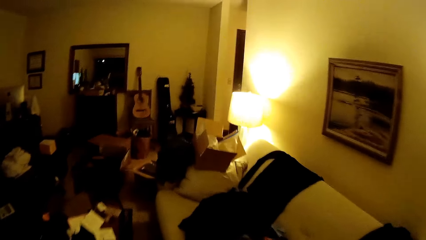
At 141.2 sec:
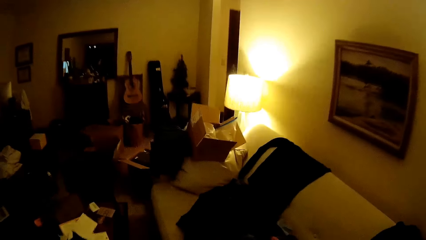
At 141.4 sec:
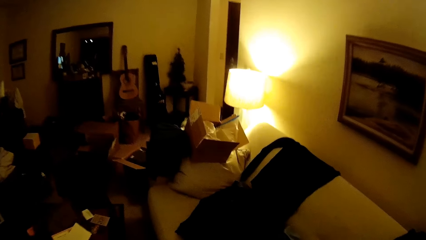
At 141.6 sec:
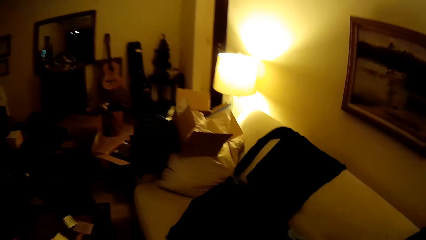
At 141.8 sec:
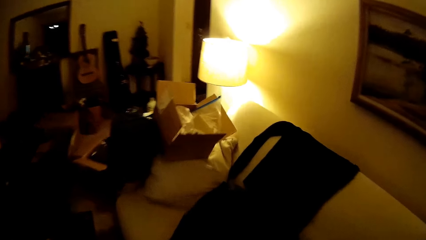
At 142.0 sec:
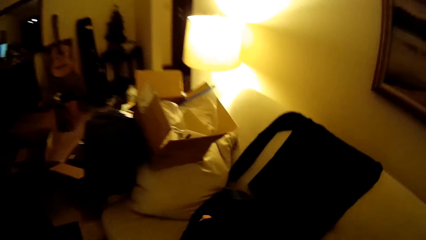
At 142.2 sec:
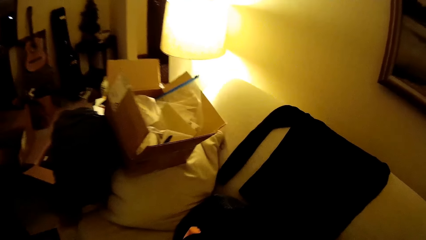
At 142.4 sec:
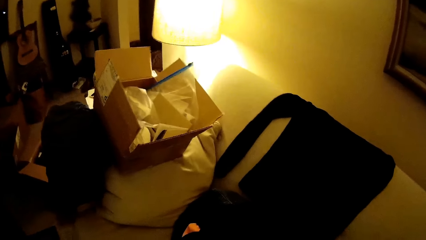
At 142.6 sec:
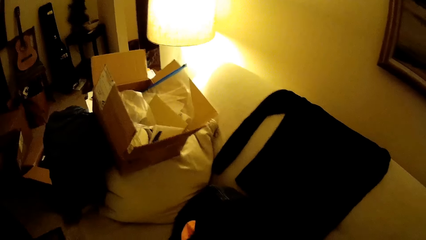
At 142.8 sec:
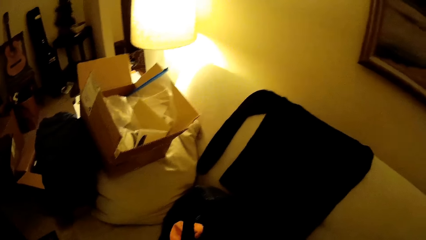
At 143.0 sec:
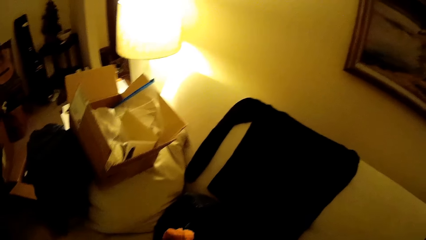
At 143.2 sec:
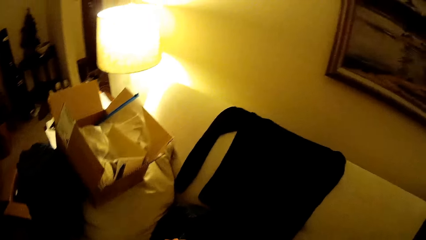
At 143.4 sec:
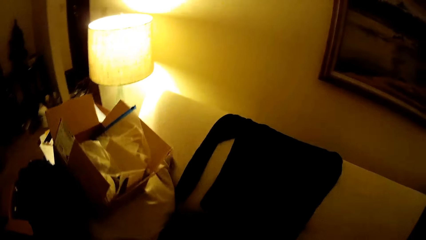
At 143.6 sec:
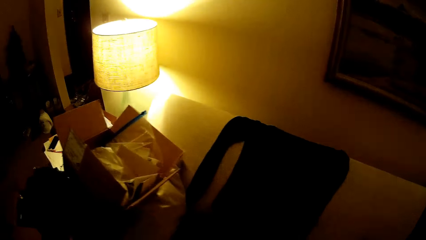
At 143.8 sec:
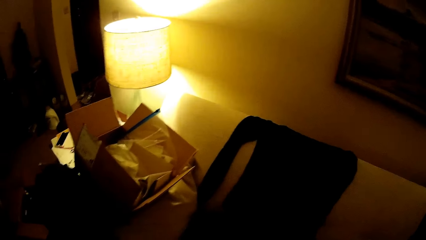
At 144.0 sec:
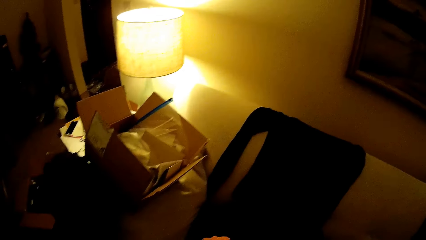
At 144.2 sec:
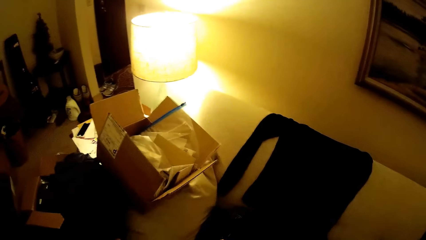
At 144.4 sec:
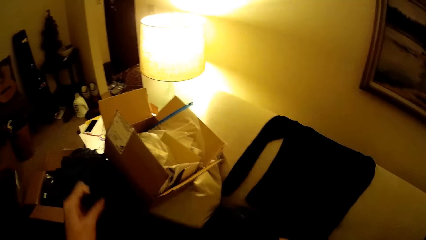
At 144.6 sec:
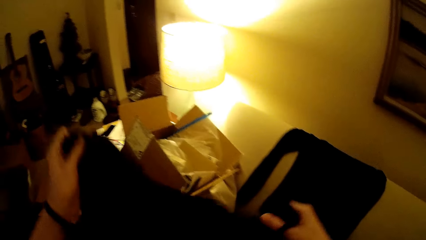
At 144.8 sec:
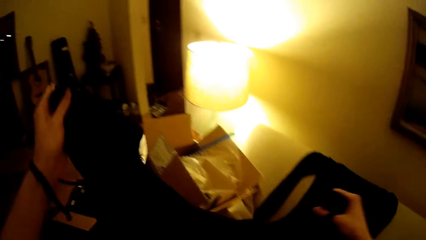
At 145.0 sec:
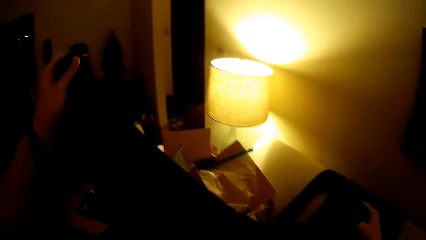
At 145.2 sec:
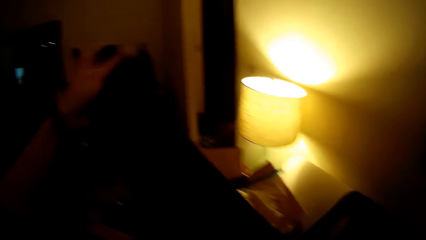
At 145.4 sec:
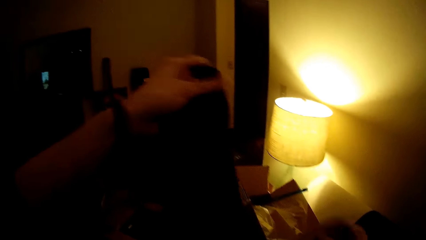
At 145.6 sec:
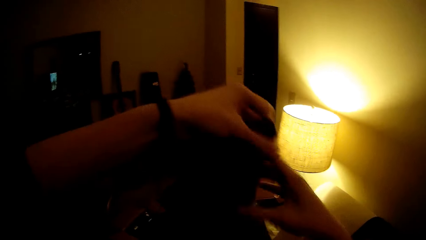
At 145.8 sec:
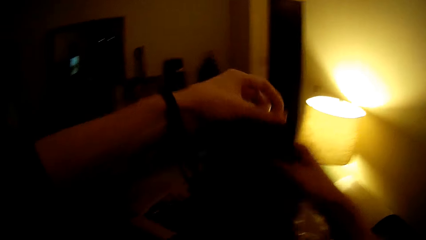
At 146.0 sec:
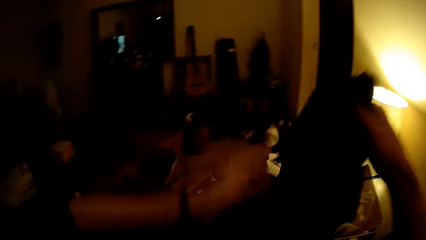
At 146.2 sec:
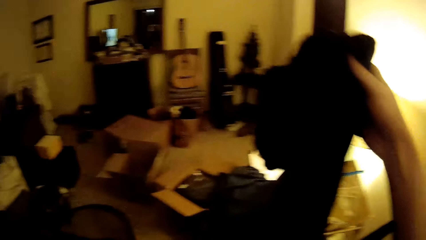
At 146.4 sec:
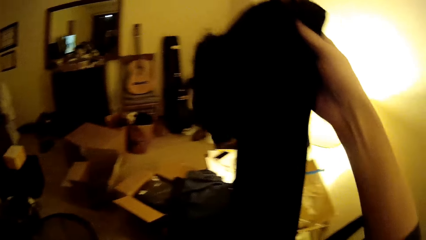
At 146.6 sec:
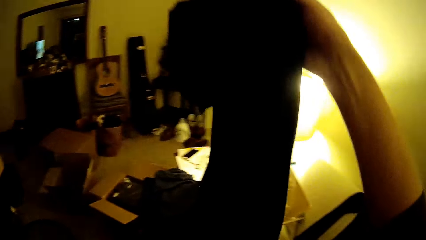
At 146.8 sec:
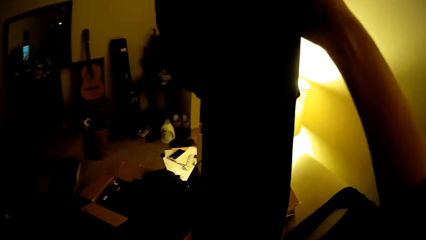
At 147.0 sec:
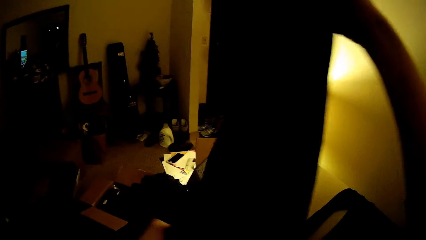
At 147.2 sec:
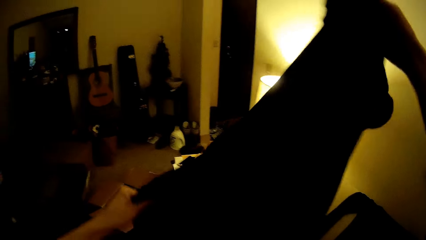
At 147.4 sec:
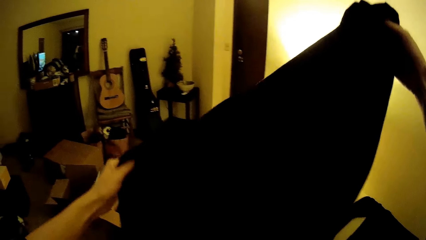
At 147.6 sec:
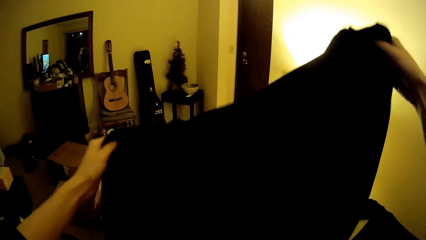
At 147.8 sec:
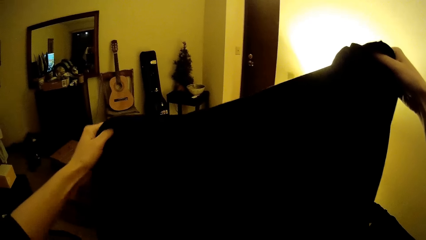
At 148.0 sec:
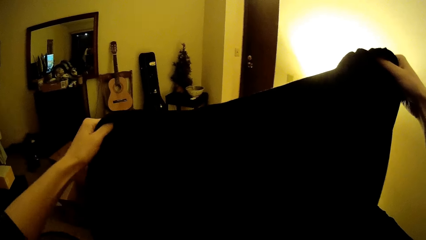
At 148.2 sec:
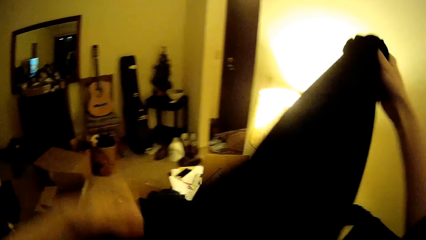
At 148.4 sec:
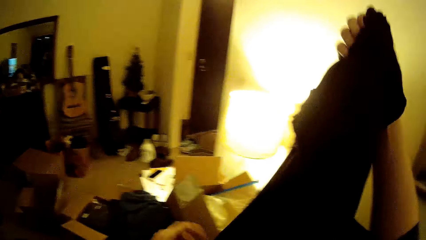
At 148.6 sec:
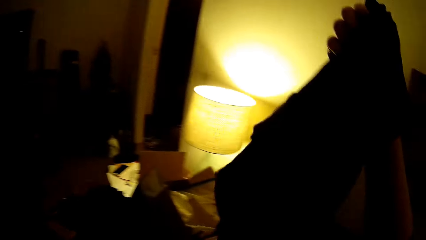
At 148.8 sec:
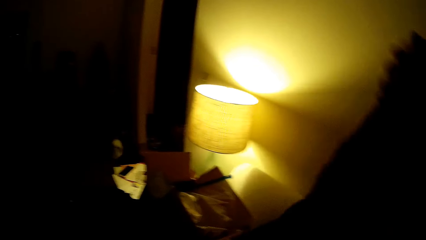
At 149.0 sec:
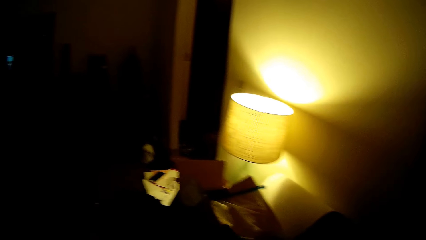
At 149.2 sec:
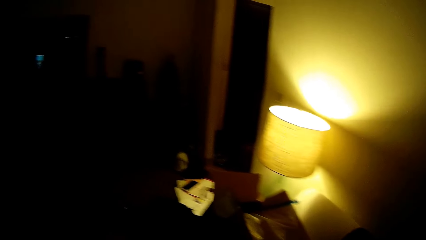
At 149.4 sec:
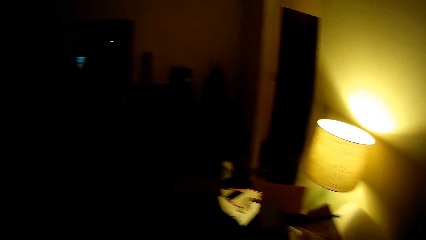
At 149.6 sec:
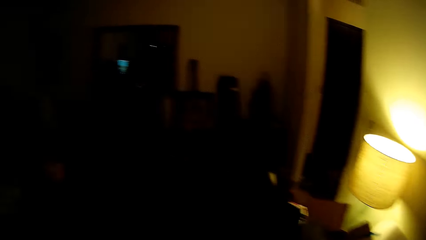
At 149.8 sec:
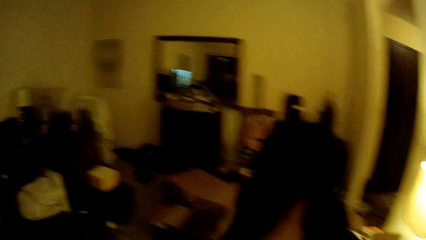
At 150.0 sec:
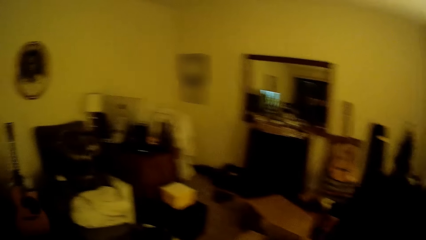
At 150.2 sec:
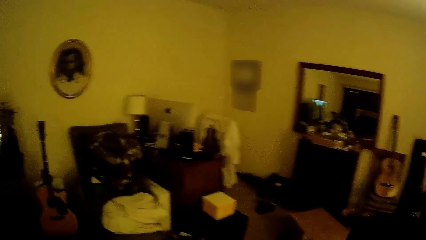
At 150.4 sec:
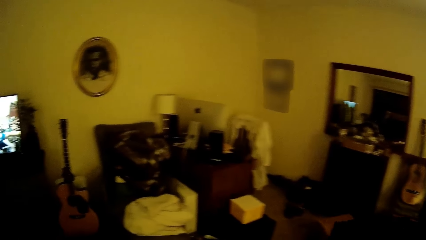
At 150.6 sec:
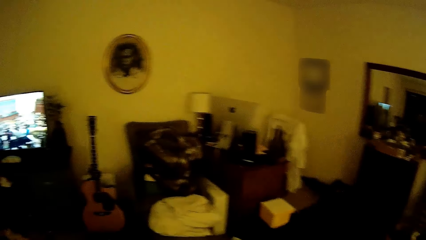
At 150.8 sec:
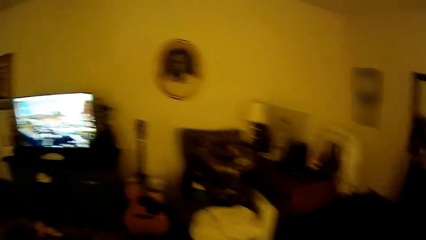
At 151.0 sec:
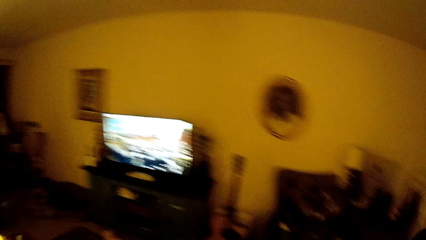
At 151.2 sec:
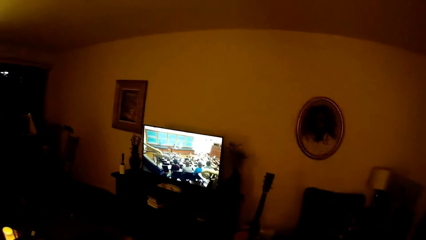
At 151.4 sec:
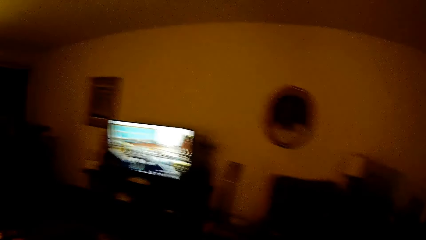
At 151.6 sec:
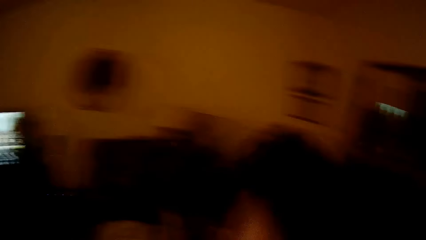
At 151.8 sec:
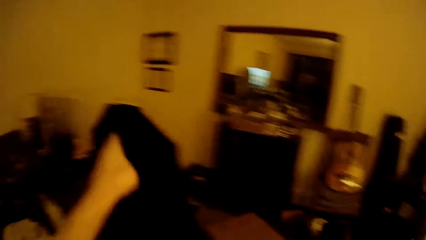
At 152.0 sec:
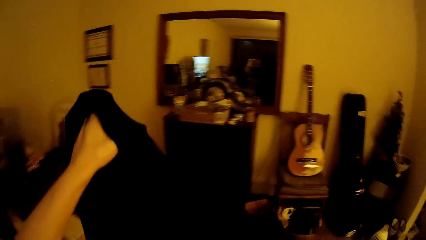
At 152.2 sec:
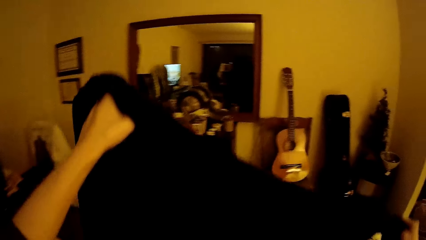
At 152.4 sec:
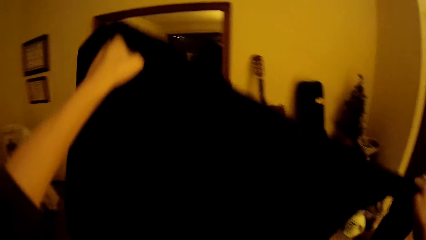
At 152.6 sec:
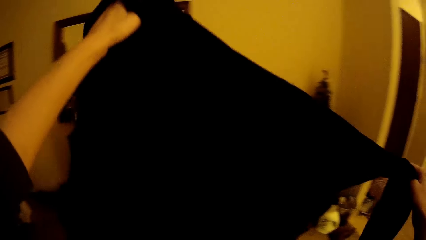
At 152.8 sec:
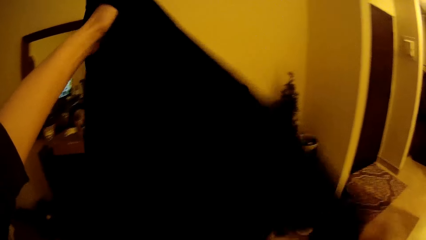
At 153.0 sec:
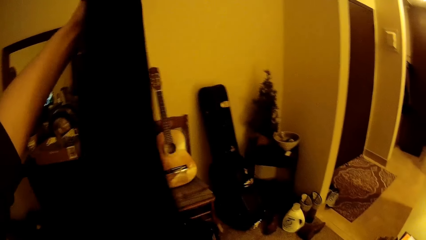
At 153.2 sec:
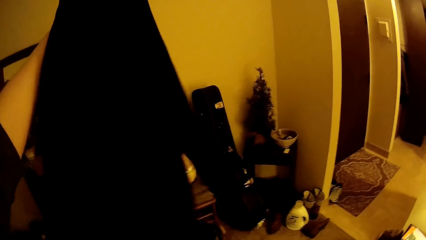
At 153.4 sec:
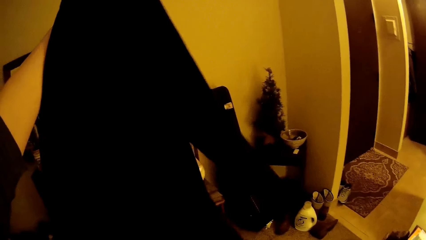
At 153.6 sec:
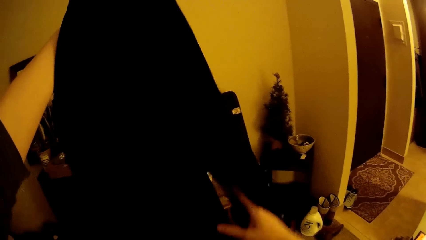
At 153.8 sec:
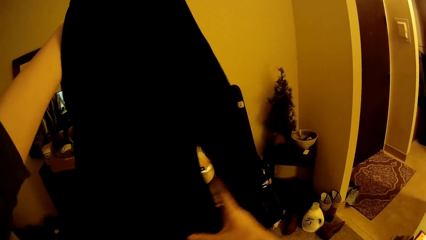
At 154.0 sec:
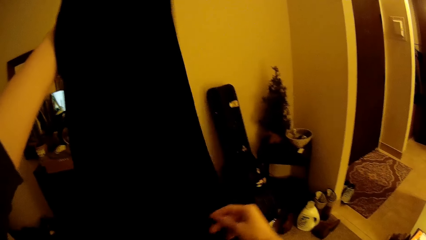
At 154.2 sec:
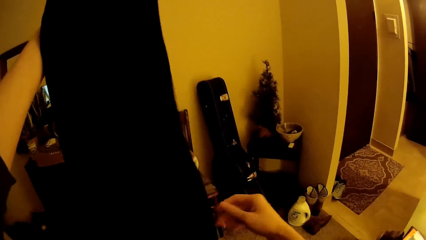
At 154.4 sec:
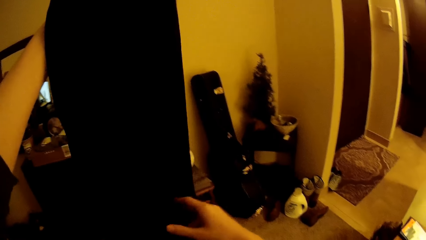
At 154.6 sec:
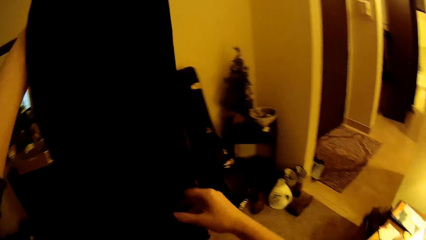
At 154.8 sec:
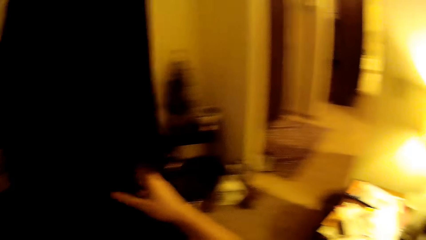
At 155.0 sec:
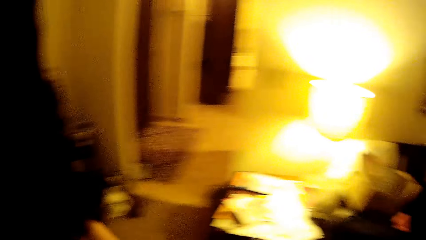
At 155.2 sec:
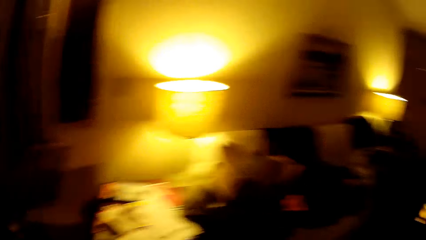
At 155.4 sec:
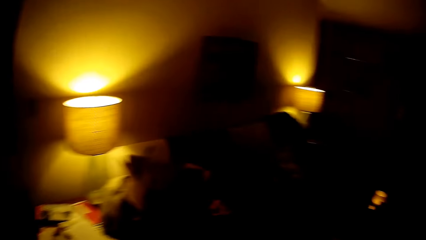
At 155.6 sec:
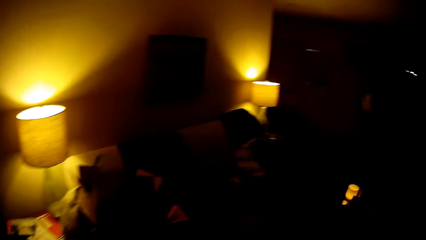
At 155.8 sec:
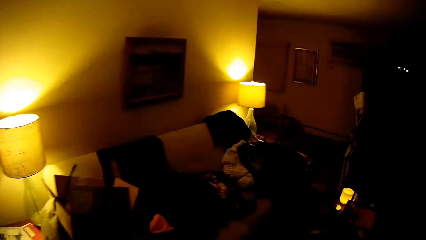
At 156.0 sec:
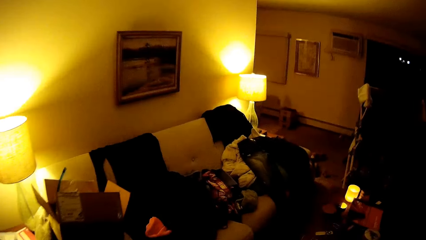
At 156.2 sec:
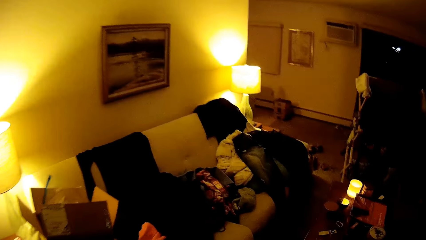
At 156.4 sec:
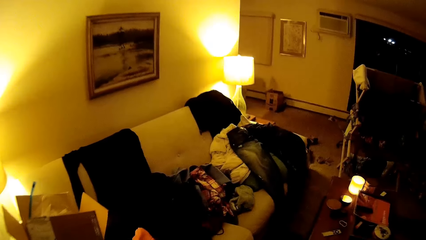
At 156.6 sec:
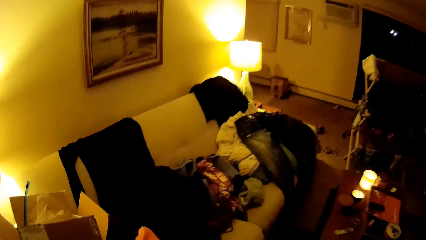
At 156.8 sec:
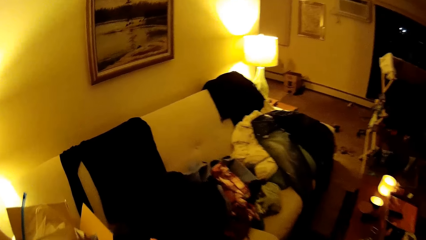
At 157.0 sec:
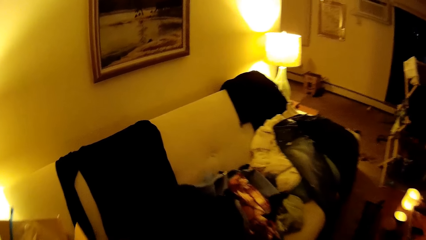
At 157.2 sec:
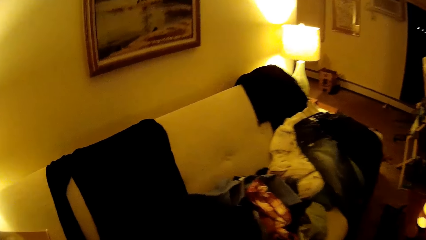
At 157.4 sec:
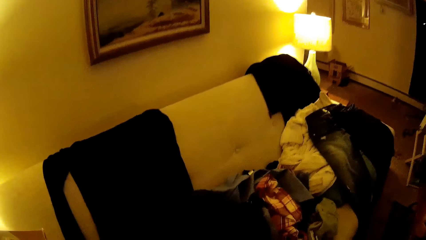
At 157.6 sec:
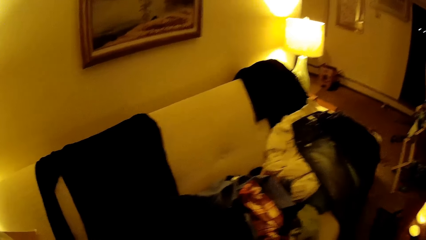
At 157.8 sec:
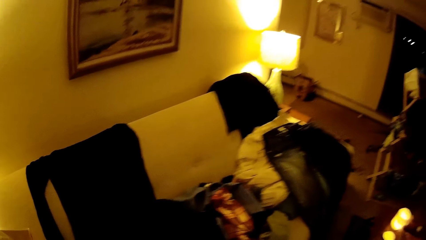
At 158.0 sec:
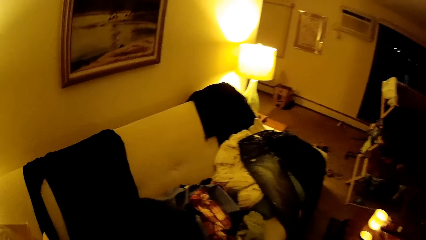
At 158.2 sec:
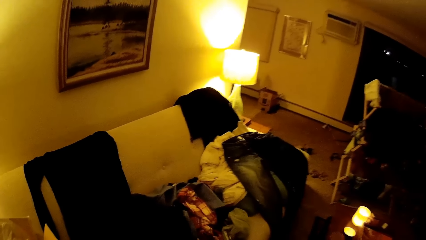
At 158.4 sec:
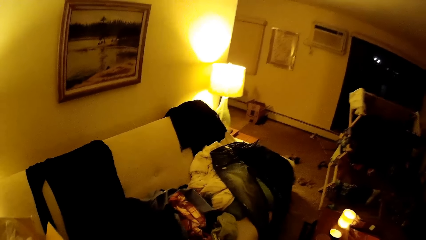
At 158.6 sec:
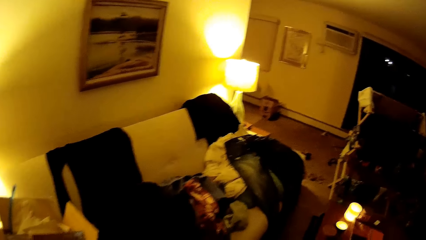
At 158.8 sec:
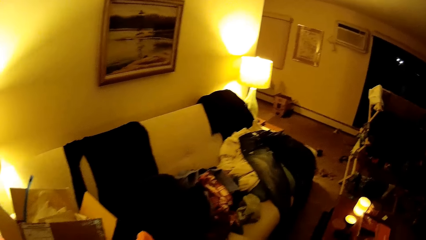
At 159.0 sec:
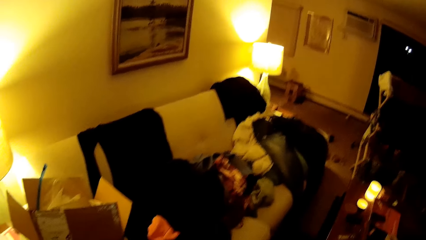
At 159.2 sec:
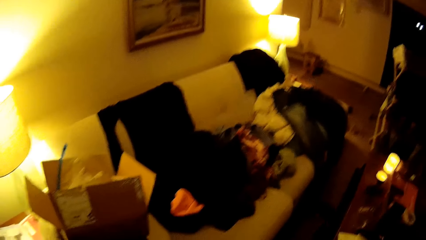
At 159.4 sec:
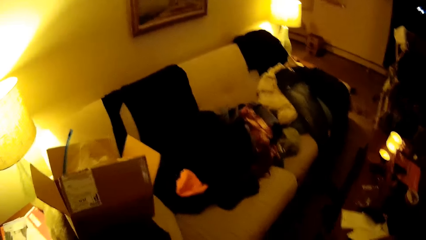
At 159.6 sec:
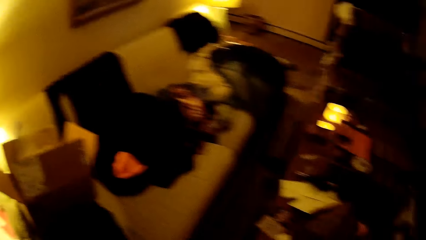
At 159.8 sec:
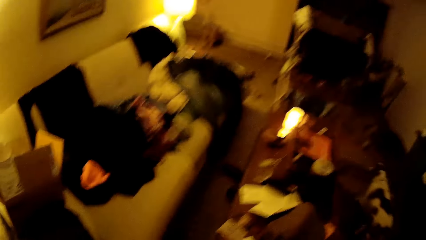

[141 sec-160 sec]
The camera wearer picks up a cloth. They hold the cloth with both hands. They lift up the cloth.
